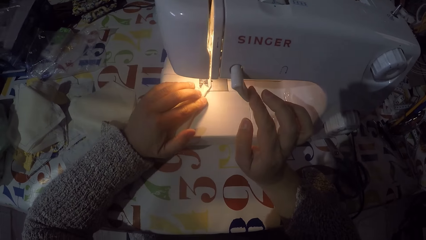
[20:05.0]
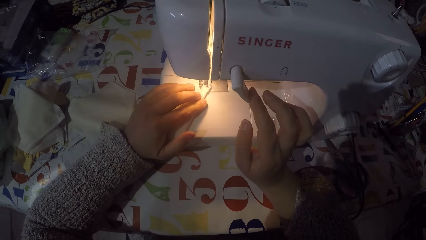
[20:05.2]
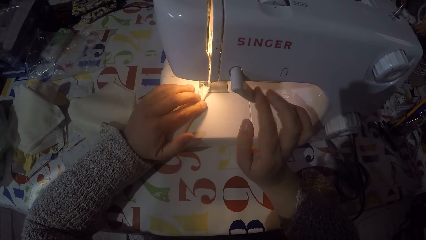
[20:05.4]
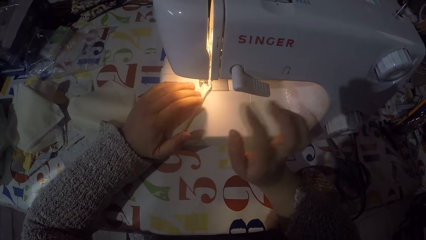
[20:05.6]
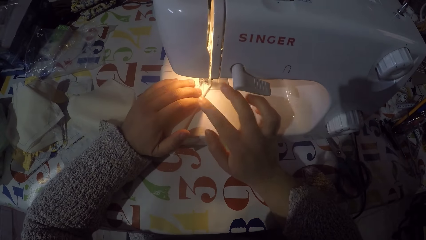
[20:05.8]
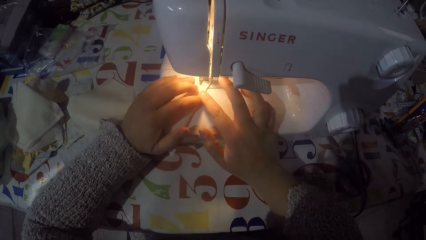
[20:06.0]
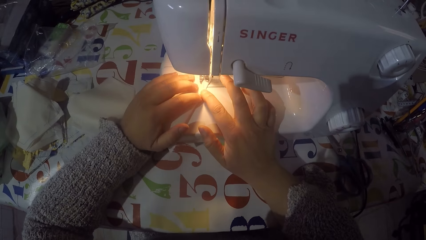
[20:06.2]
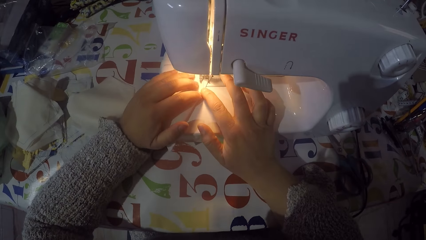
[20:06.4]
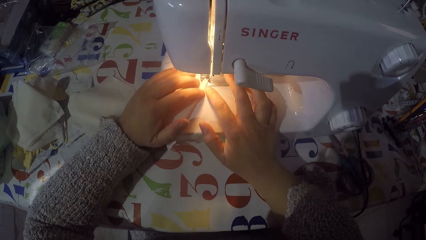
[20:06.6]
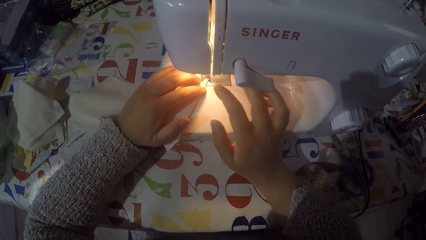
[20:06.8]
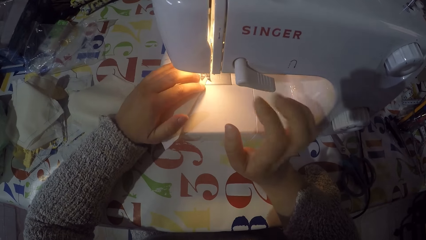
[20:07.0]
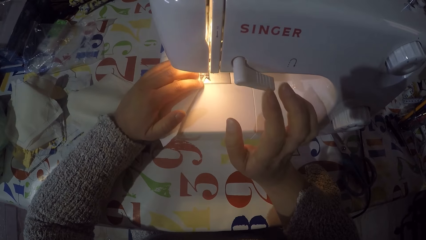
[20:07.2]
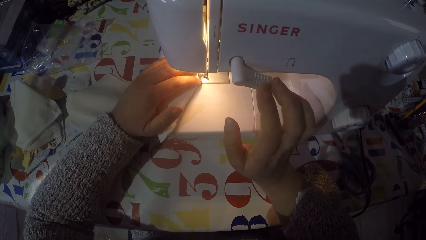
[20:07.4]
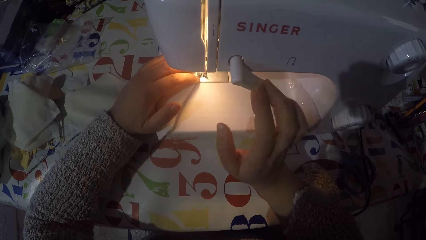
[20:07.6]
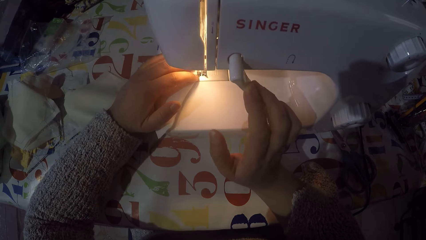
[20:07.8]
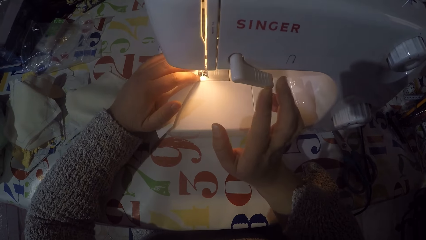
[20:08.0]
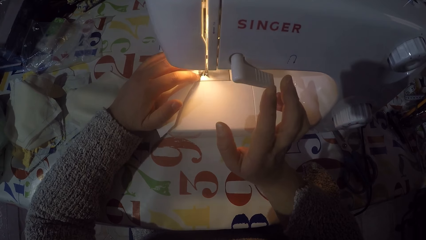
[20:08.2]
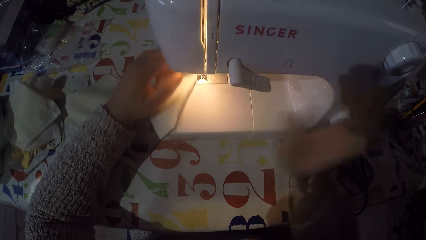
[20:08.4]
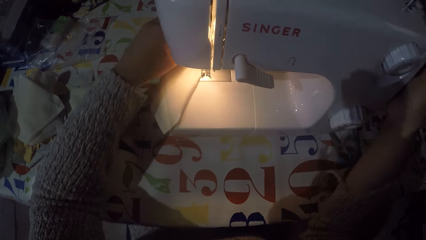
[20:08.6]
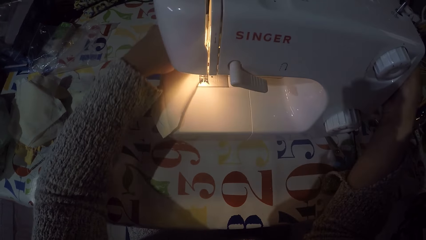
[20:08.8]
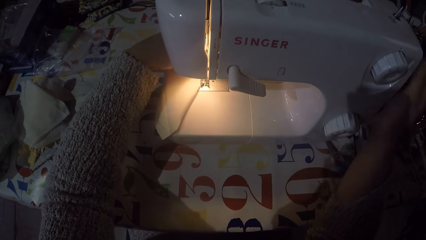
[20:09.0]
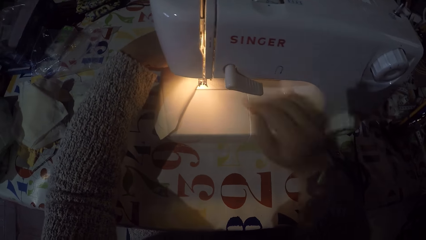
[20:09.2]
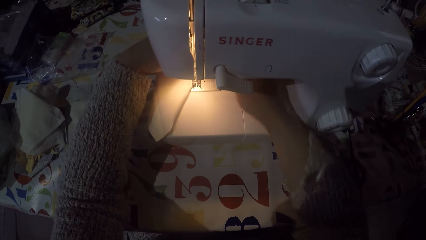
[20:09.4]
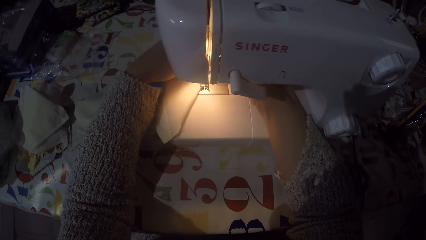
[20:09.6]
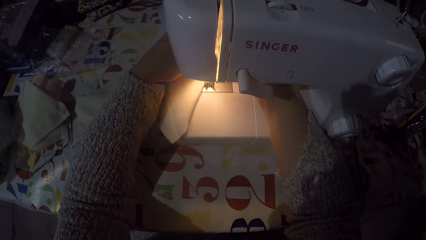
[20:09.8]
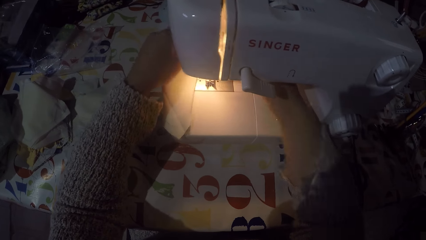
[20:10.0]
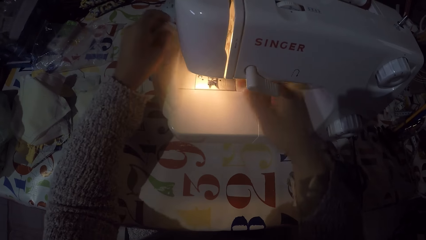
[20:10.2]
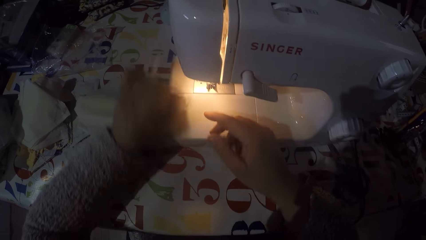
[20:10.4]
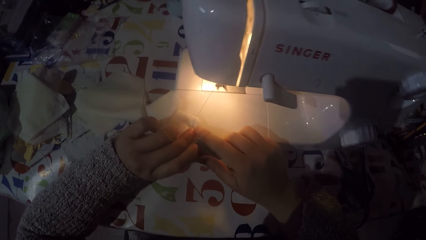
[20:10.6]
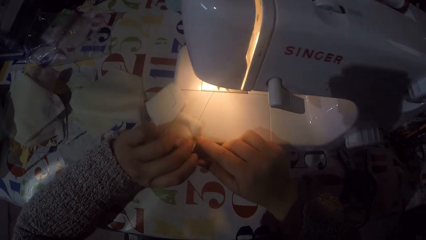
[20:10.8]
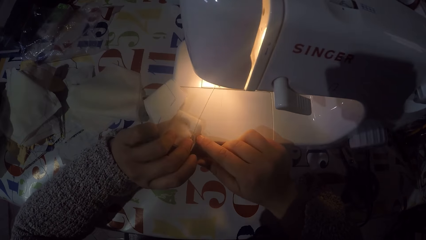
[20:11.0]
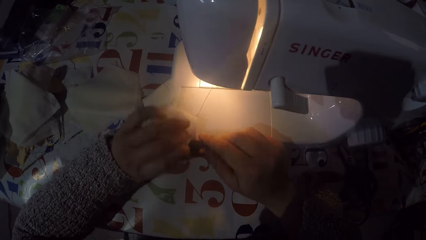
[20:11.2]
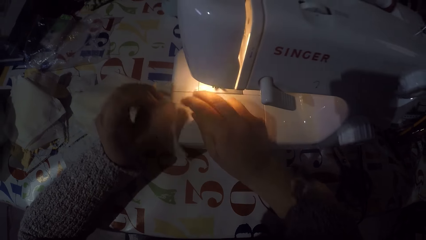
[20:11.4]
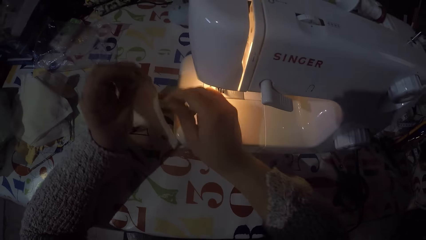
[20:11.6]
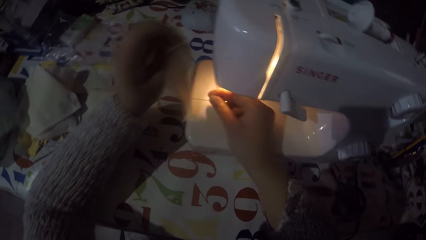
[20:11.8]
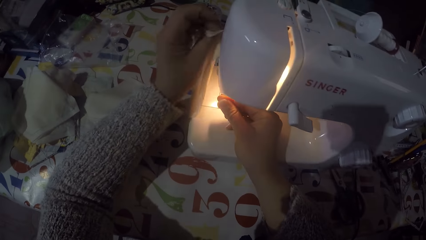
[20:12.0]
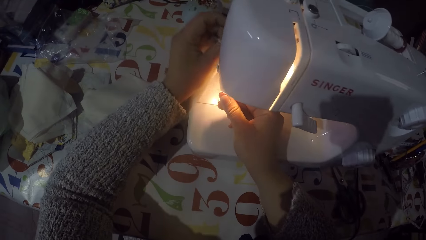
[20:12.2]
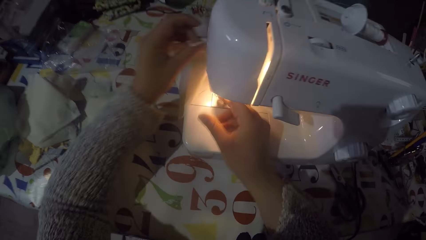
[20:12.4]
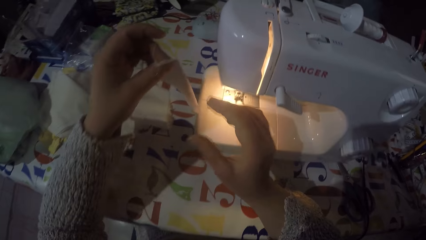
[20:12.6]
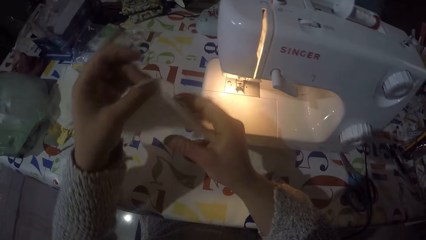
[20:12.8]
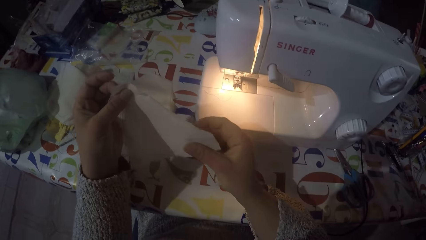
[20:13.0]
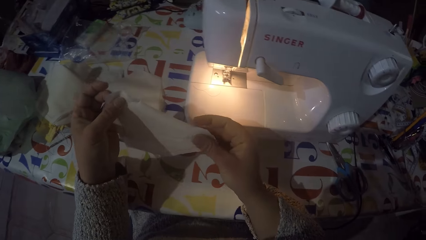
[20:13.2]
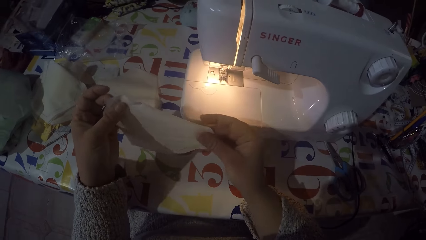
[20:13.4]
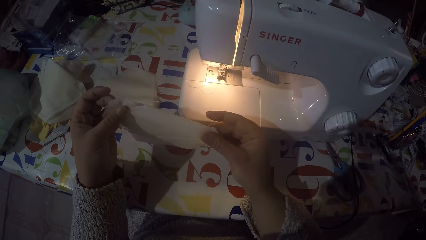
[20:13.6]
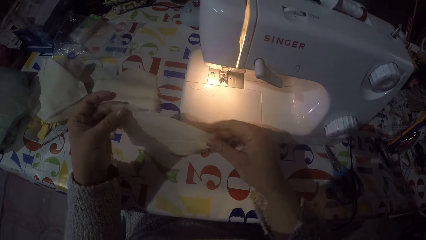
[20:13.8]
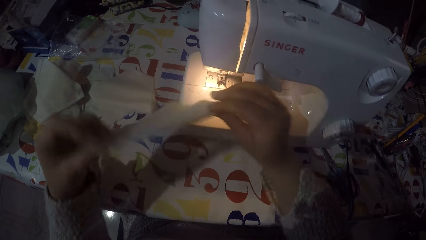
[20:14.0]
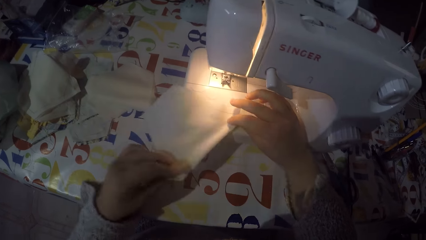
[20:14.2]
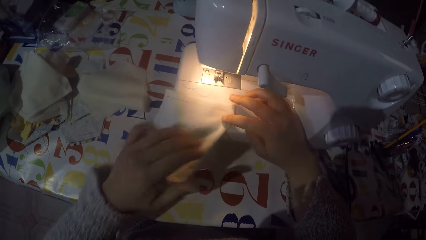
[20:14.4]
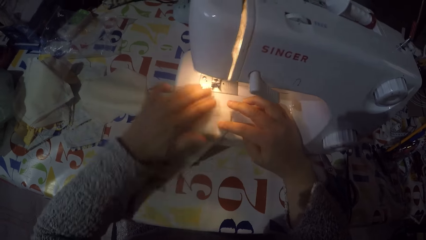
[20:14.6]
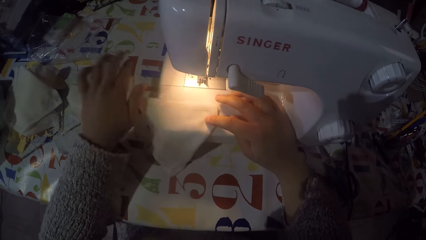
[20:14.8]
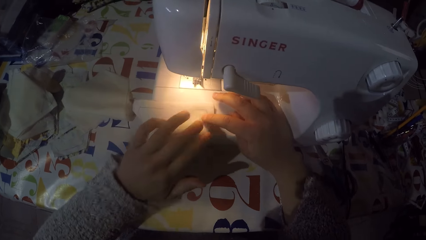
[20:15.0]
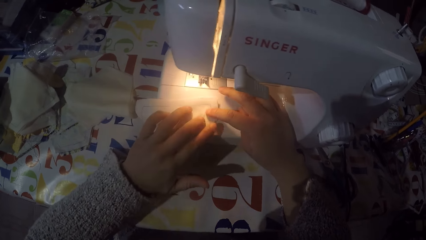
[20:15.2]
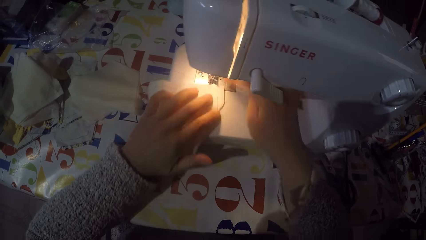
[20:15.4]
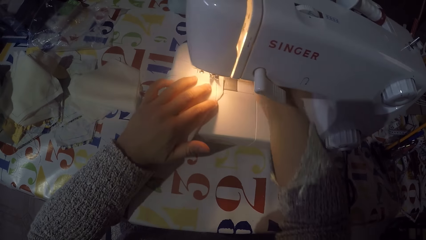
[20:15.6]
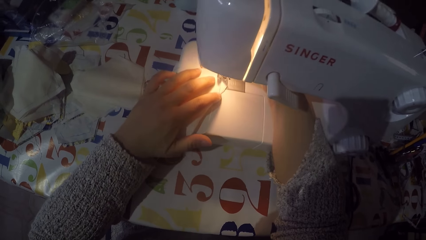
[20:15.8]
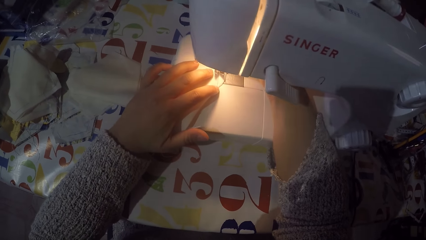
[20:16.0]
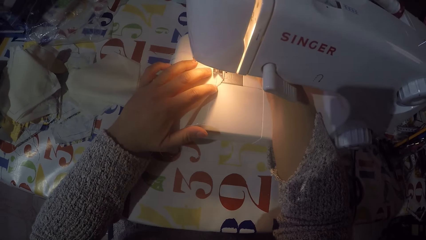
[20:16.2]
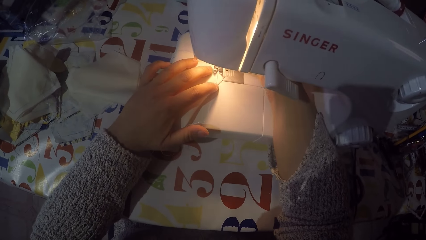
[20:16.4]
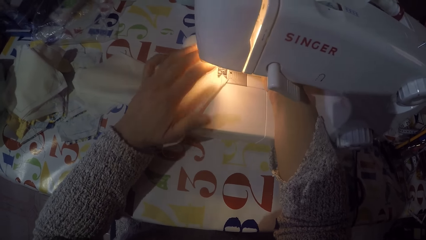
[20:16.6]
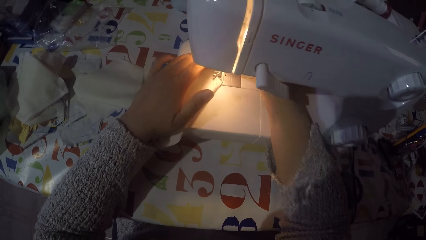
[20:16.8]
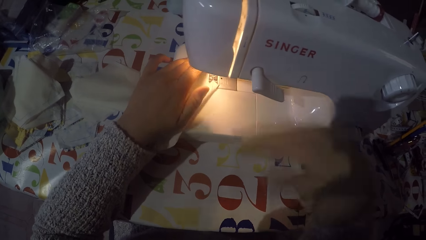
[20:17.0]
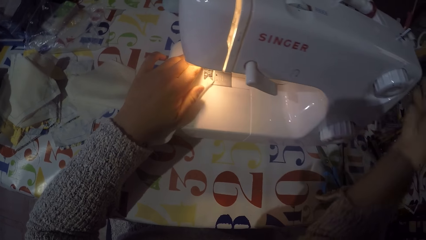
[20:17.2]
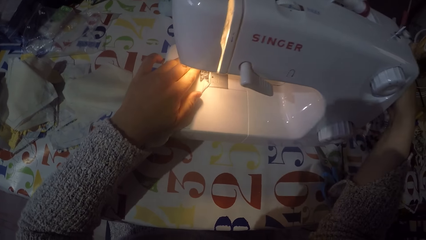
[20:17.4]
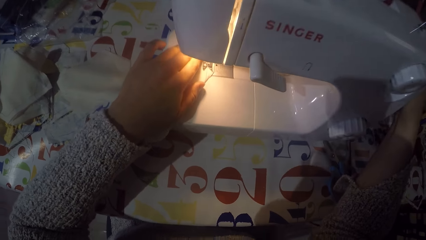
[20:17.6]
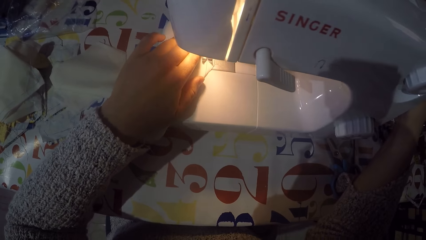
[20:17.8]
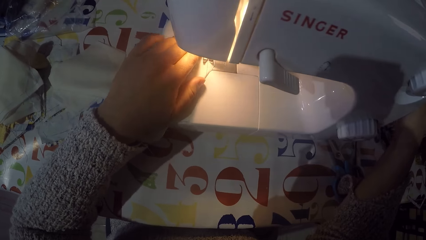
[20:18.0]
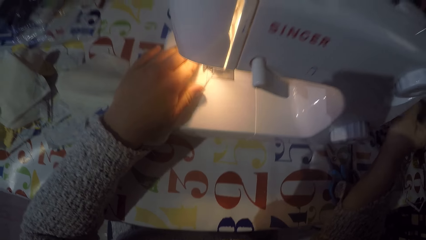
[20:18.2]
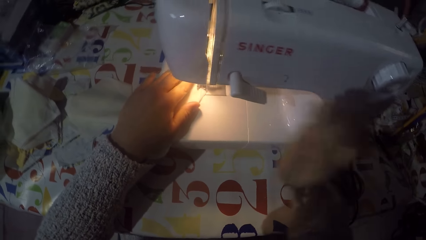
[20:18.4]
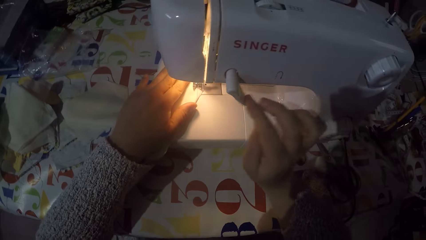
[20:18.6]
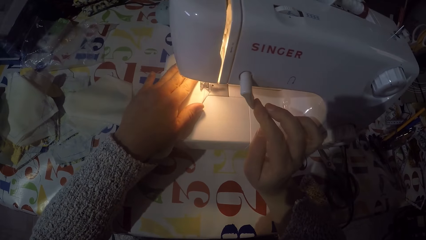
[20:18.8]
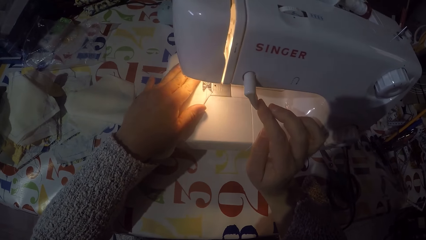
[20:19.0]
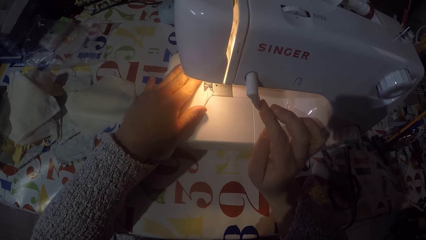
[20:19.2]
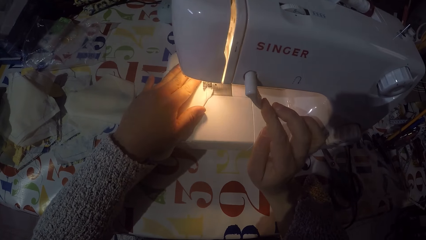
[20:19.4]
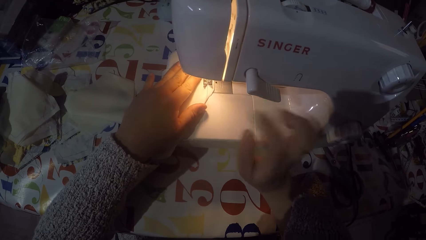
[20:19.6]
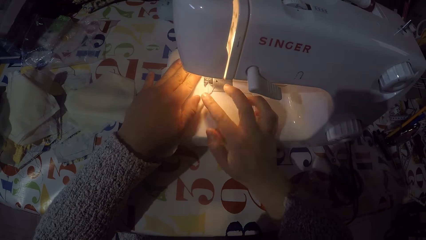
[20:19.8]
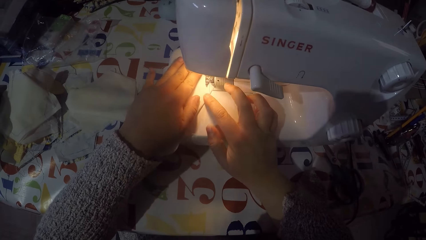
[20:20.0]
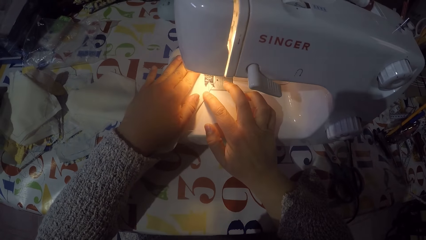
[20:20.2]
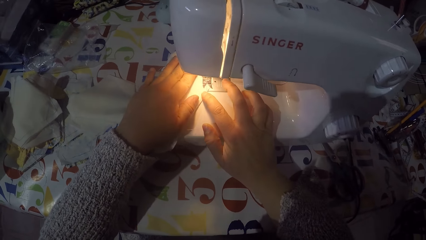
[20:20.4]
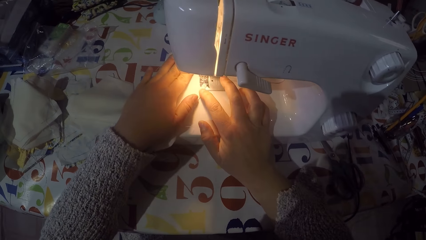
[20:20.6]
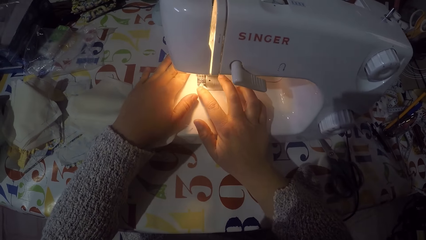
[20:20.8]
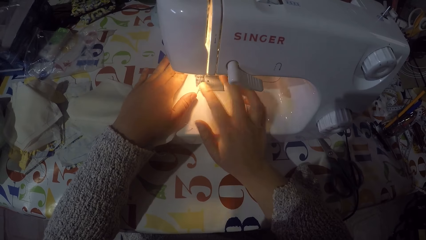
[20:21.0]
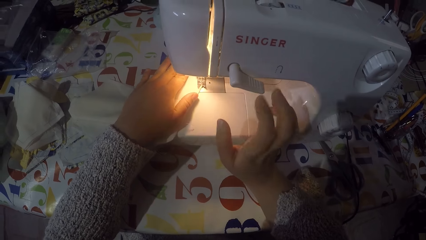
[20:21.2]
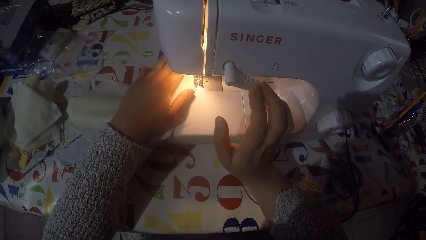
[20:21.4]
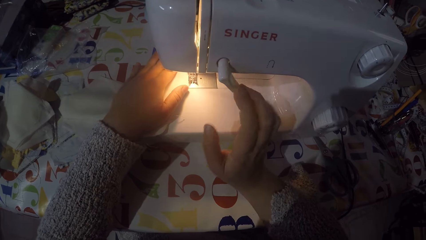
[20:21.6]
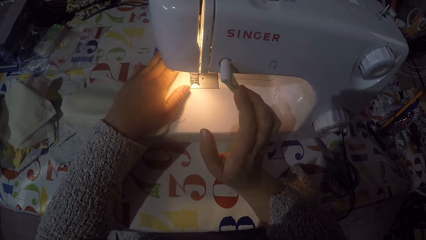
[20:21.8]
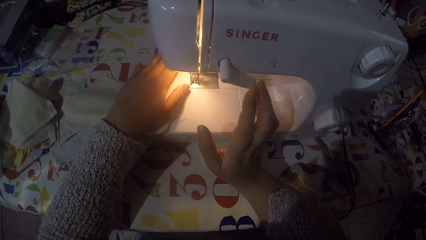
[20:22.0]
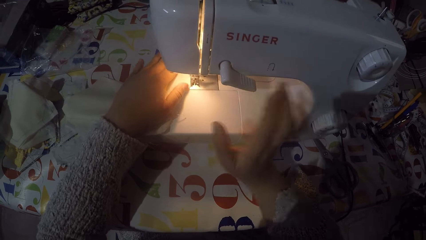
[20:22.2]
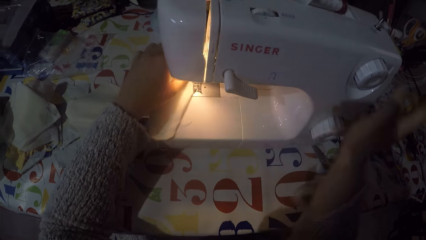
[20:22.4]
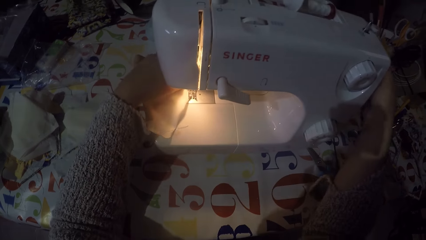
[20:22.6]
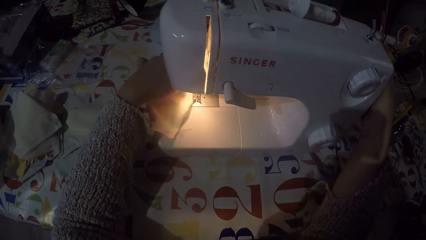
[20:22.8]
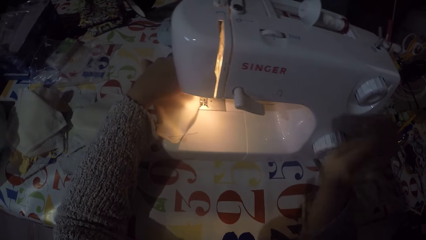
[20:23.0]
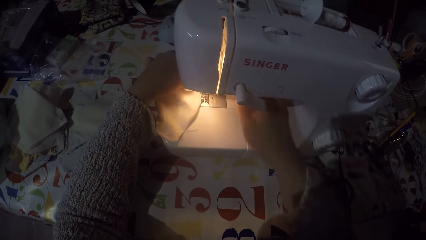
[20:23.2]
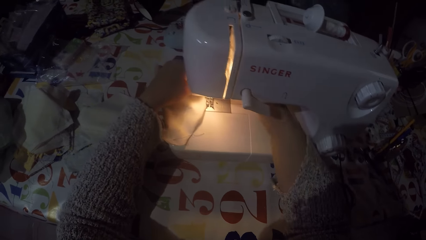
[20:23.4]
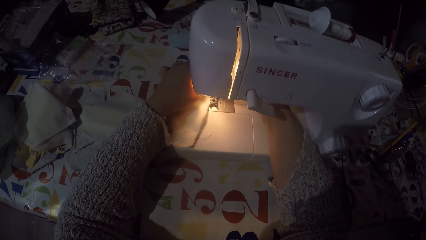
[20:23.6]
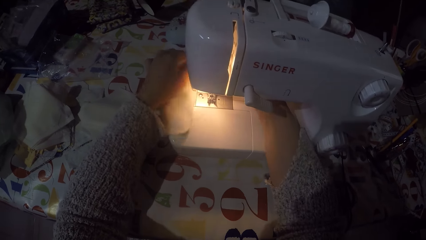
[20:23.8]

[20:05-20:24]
The camera wearer sews the piece of cloth and pushes the thread take-up lever down with his right hand. He sews the piece of cloth again and pushes the thread take-up lever down with his right hand again. He touches the hand wheel with his right hand. He touches the piece of cloth with his left hand. He looks at the piece of cloth. He cuts the sewing thread with his right hand. He holds the piece of cloth with both hands. He puts the piece of cloth on the sewing machine. He touches the hand wheel with his right hand. He sews the piece of cloth and pushes the thread take-up lever down with his right hand. He stops sewing the piece of cloth and pushes the thread take-up lever down with his right hand.
